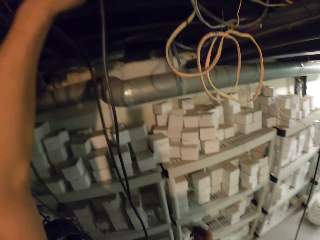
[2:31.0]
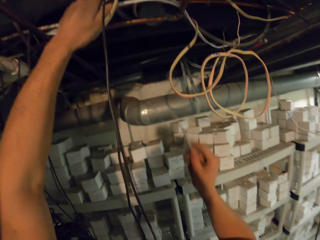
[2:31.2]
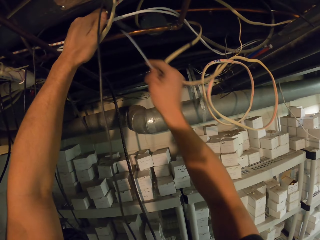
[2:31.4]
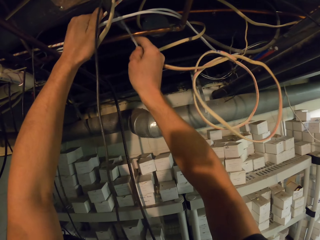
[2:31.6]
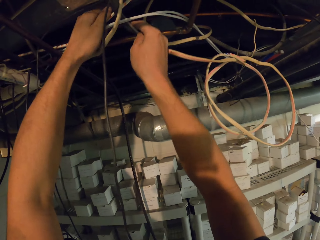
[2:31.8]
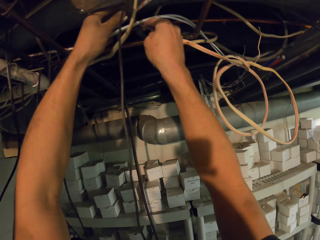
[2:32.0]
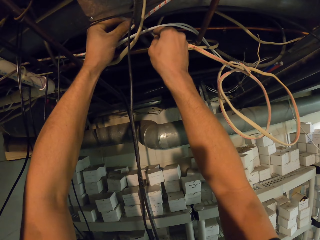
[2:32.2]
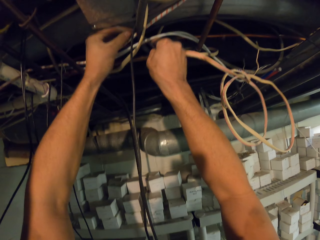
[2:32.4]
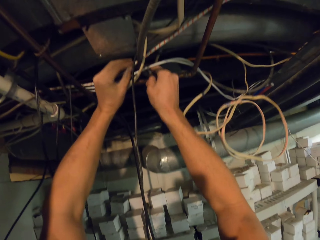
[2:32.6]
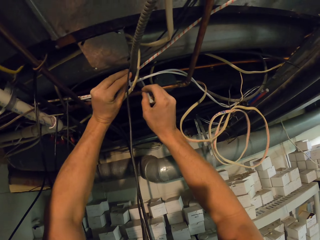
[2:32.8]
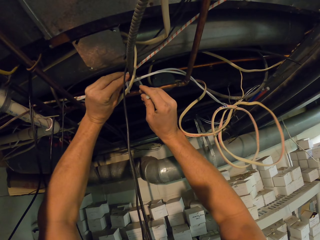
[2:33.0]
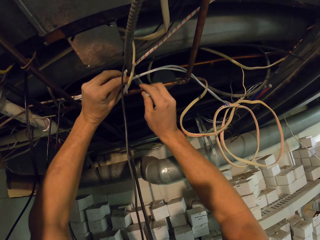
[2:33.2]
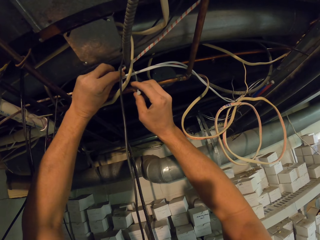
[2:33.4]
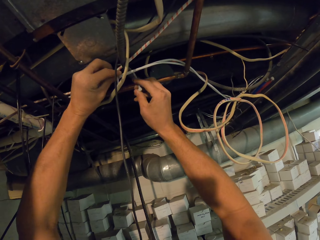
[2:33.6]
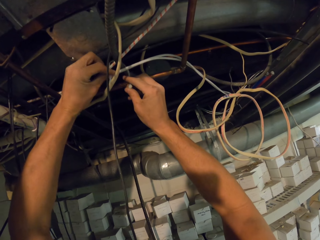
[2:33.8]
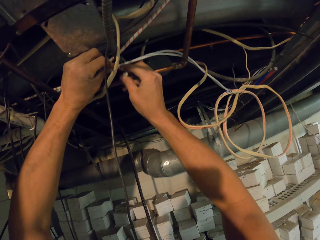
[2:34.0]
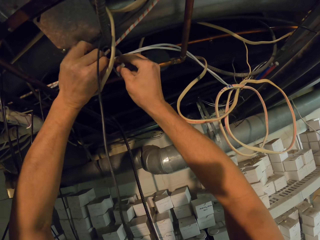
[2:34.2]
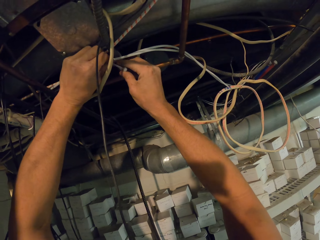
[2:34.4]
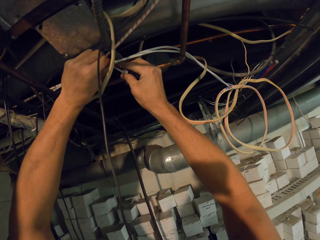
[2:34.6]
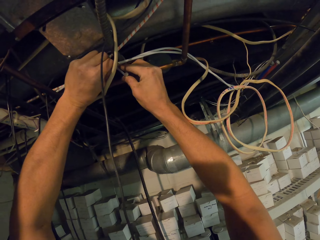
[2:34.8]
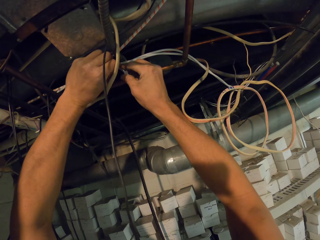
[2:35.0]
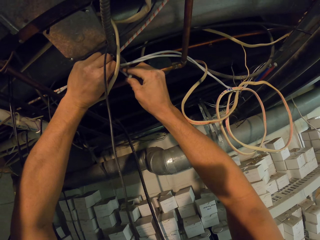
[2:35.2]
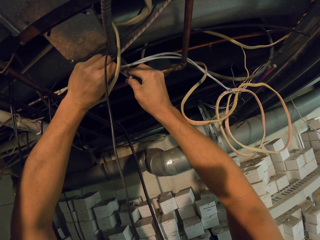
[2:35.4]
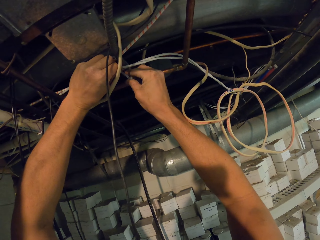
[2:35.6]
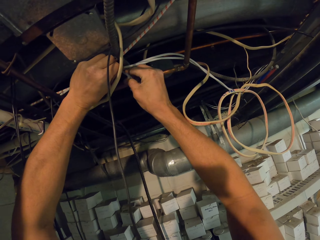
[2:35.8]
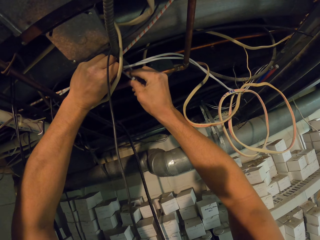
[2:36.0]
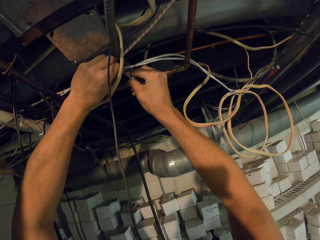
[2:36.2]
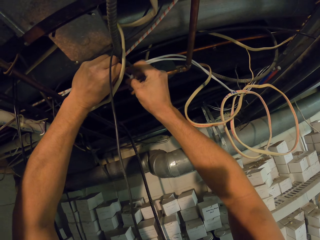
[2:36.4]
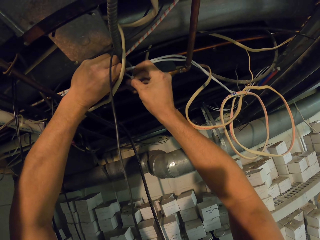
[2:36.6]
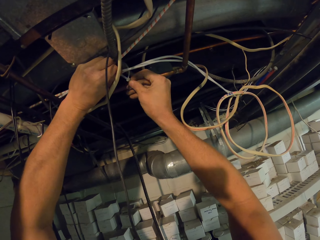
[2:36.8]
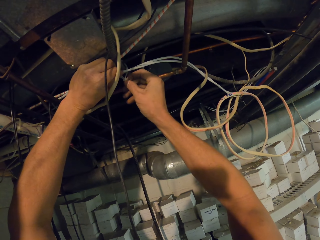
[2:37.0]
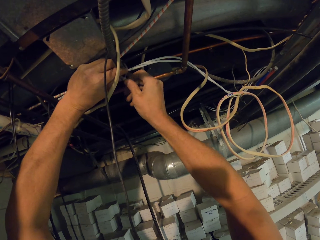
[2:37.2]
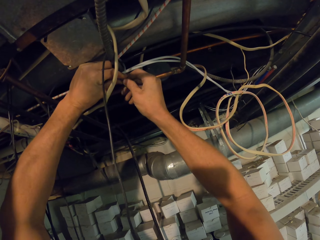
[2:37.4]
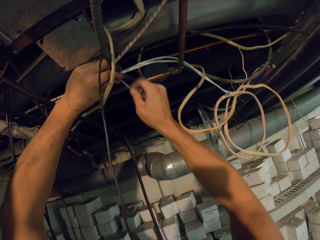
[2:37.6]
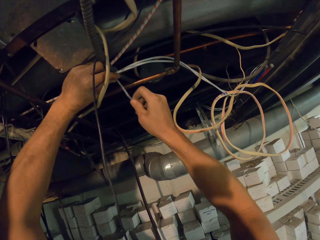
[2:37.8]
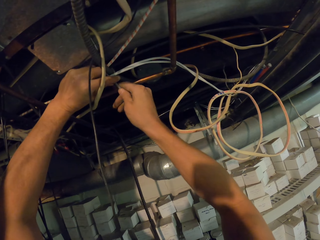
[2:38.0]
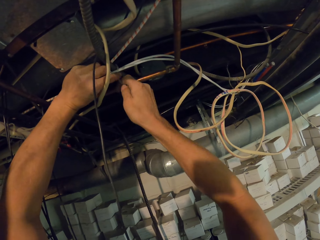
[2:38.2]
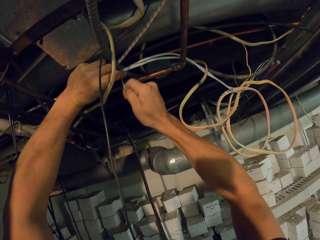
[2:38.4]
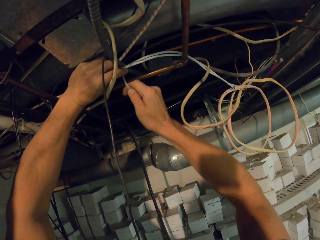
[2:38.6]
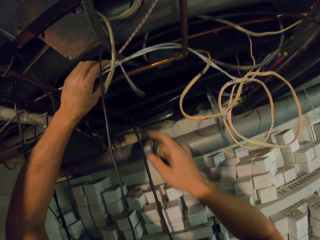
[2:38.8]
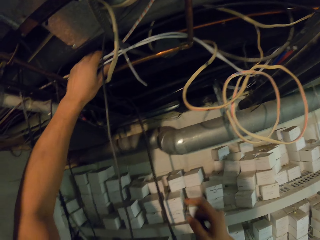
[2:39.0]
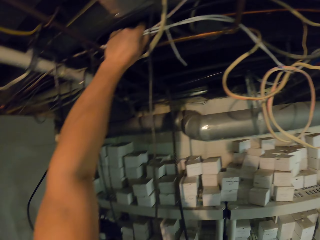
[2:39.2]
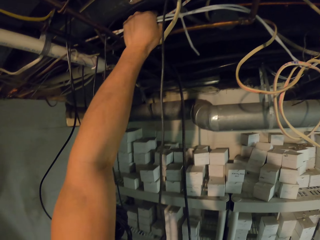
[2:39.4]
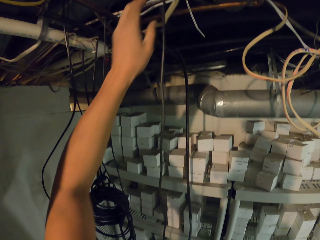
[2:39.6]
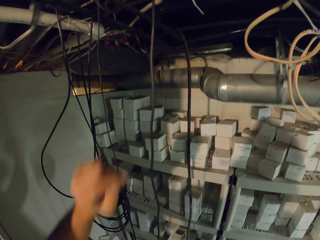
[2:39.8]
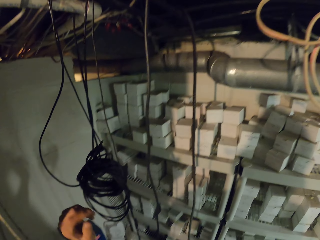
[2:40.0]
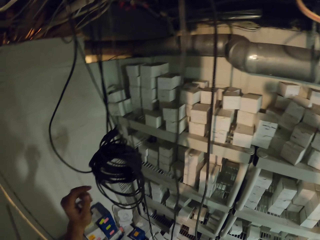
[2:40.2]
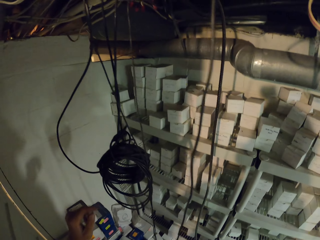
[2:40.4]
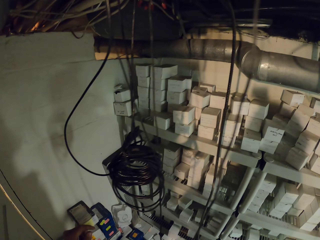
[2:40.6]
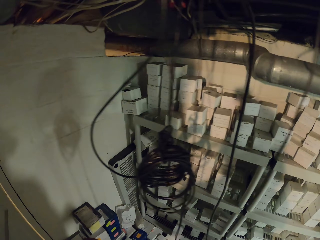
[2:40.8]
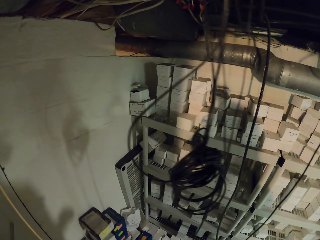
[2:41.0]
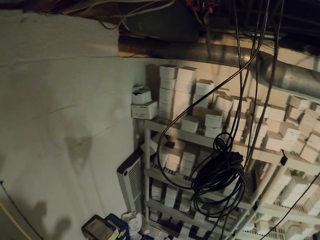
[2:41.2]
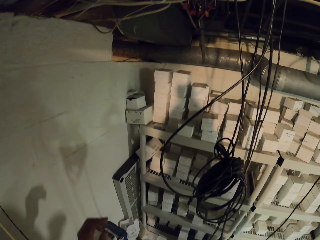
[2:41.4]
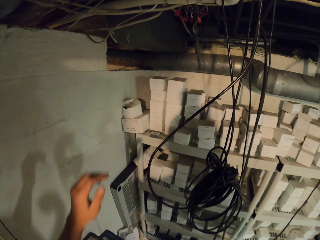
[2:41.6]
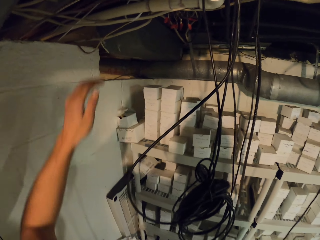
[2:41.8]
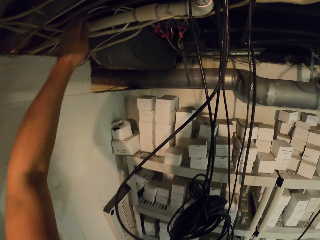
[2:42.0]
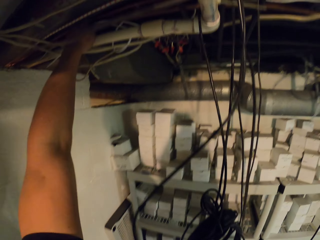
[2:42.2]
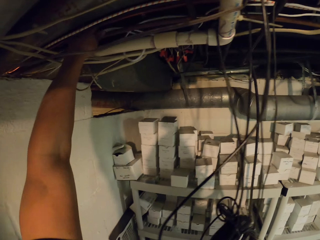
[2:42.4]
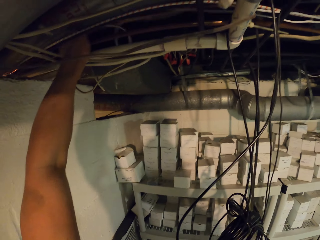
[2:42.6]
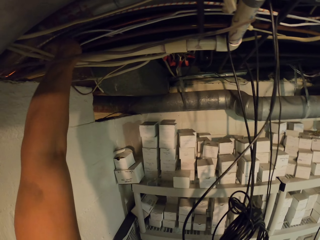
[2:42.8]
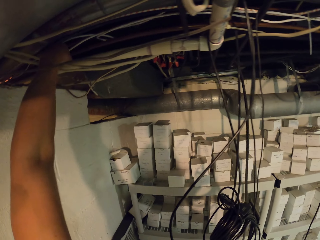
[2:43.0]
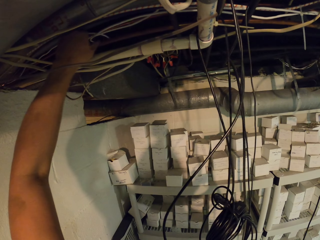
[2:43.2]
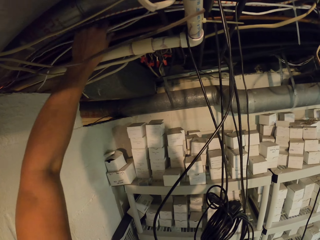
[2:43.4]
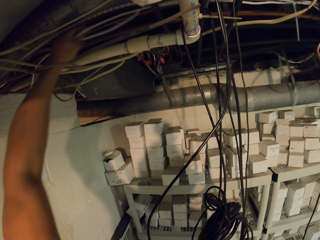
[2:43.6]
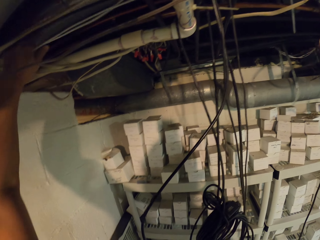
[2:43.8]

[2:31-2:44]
The camera wearer ties cables with a cable tie. They walk in the room. They pull the cables.

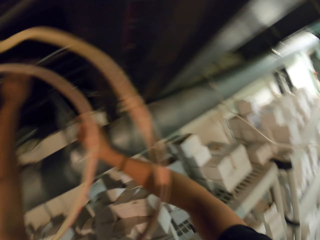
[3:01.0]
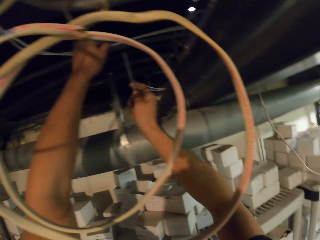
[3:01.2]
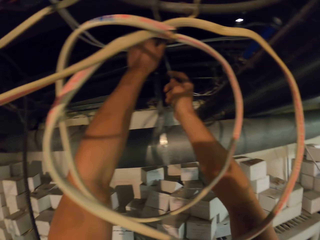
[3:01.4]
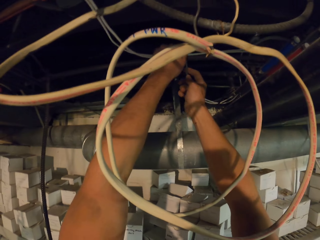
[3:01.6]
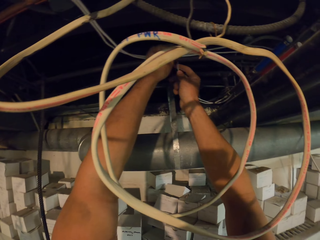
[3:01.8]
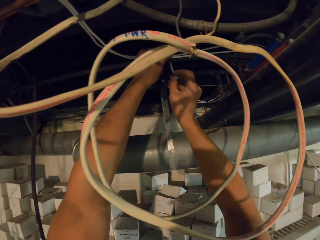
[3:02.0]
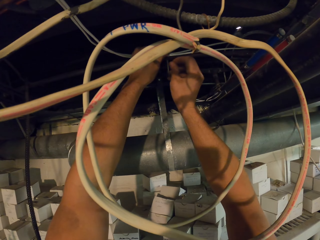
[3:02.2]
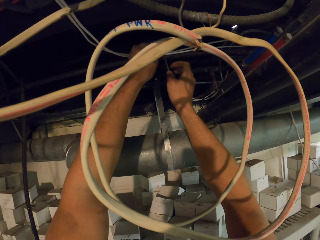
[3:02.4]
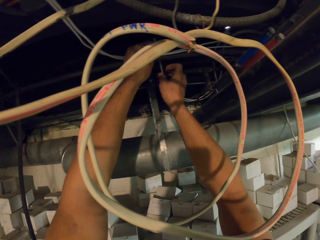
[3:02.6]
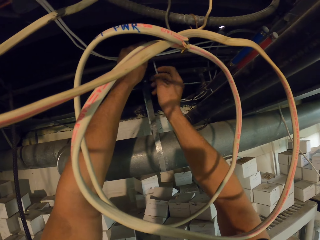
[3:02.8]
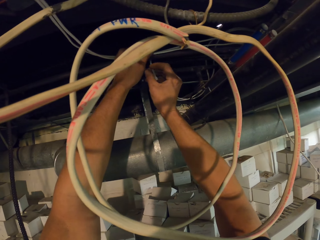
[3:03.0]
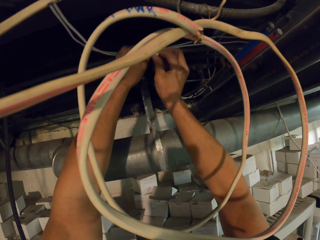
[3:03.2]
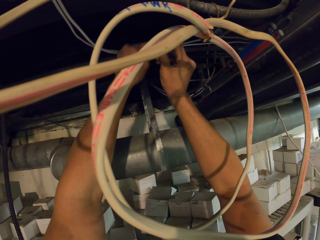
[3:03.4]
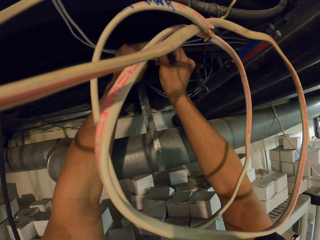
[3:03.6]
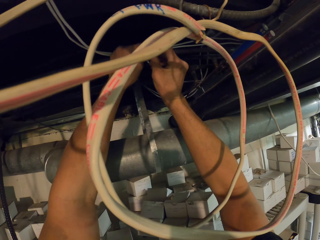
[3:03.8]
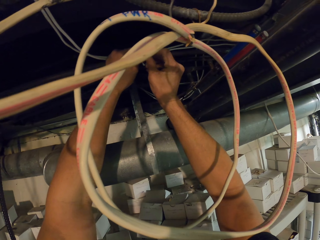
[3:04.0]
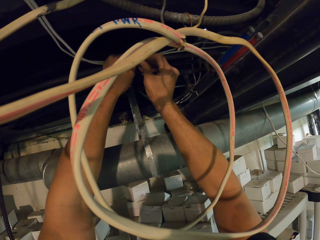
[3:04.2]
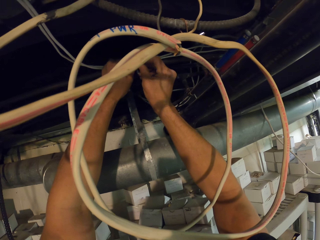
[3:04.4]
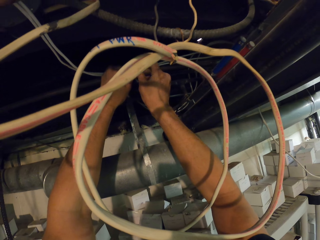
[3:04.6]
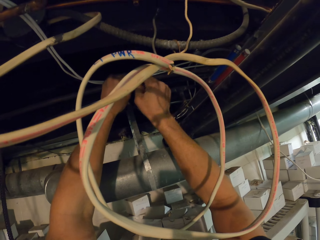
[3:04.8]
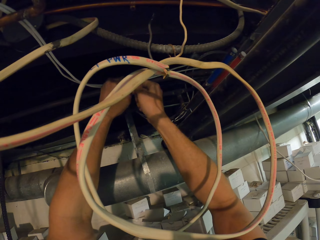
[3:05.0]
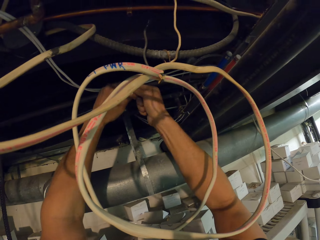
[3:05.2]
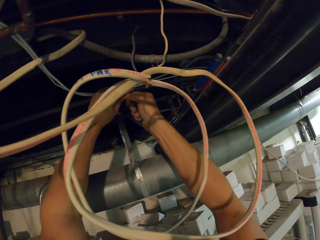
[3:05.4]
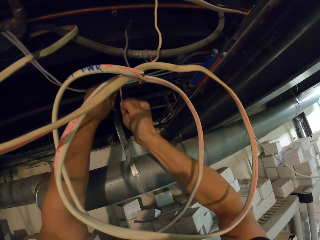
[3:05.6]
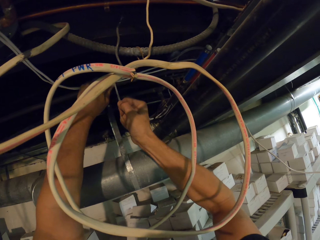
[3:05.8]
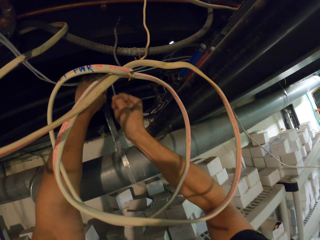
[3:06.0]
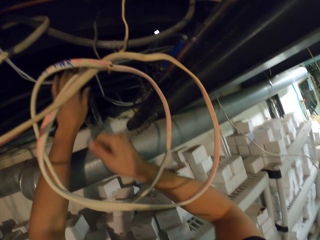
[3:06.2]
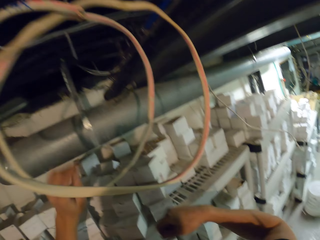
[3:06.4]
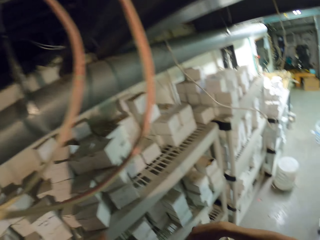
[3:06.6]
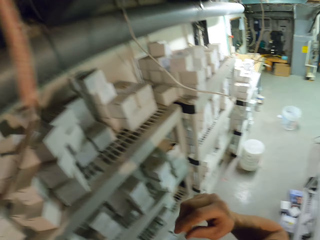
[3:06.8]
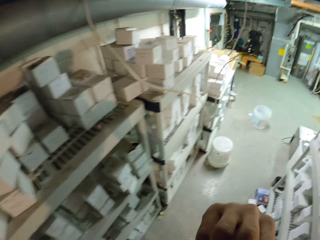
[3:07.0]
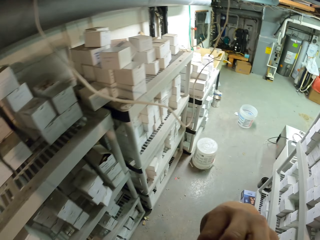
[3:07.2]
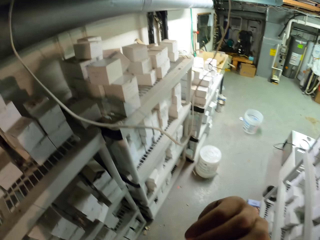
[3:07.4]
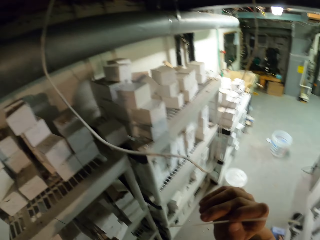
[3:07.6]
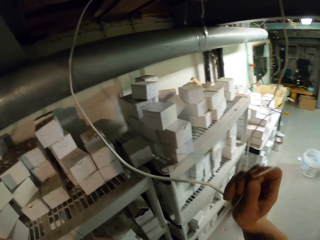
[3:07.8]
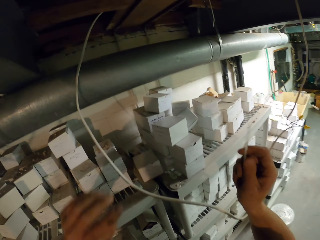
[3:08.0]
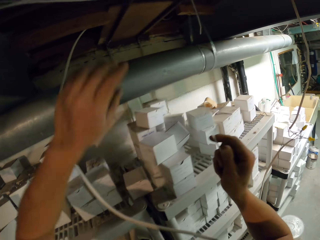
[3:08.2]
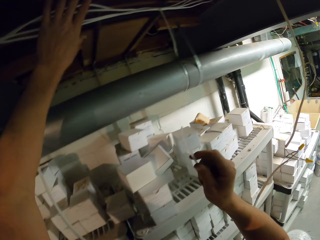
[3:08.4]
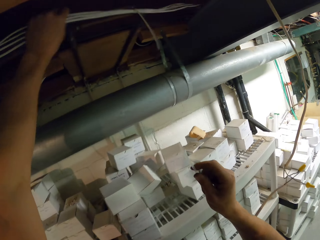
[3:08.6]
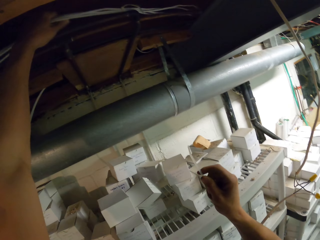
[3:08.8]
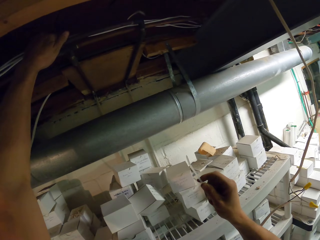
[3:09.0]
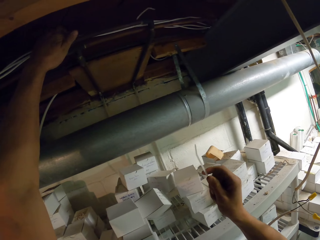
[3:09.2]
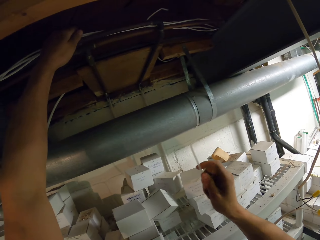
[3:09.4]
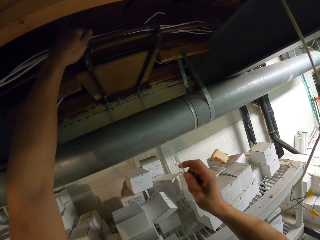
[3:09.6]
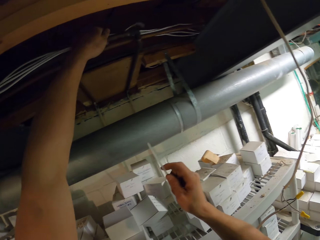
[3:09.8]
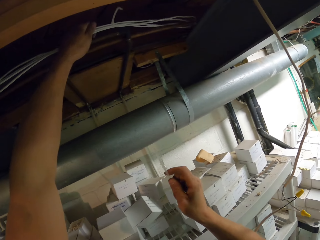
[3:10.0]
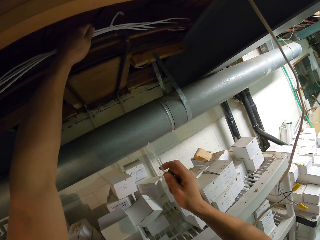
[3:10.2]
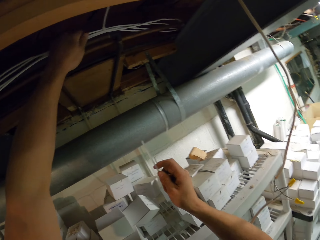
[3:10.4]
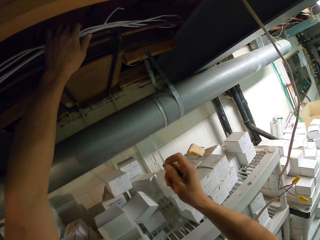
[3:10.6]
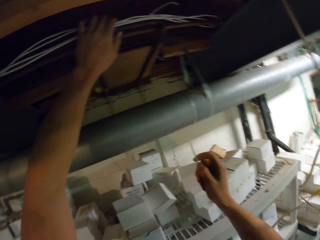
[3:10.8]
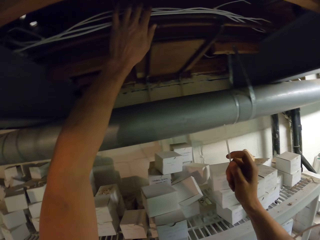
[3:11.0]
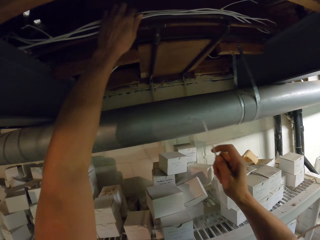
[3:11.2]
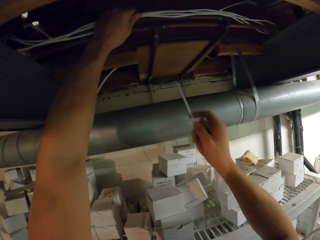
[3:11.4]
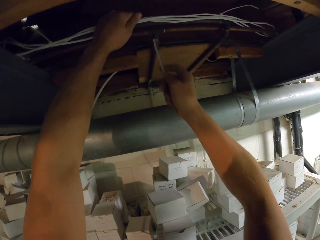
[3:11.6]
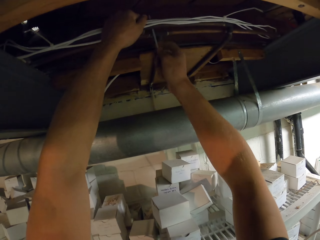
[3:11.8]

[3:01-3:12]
The camera wearer ties cables with a cable tie. They take a cable tie. They hold the cables.
